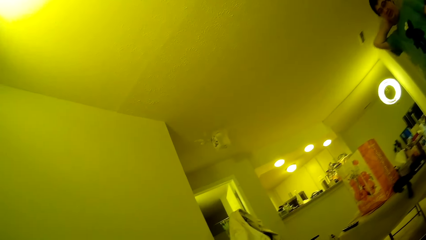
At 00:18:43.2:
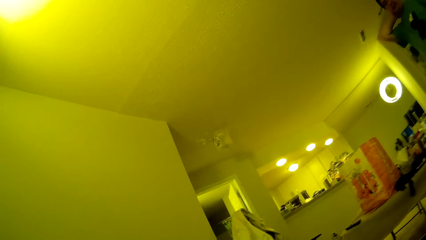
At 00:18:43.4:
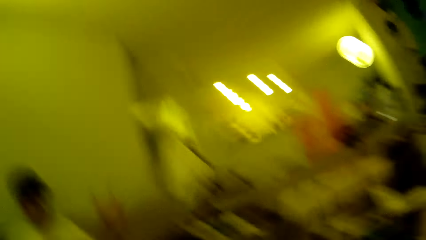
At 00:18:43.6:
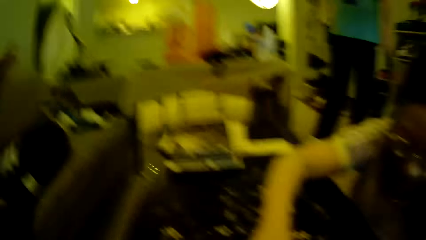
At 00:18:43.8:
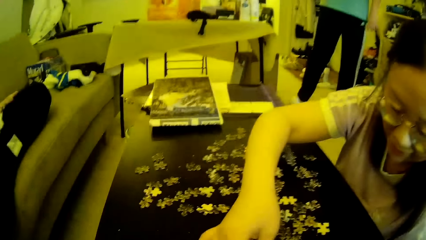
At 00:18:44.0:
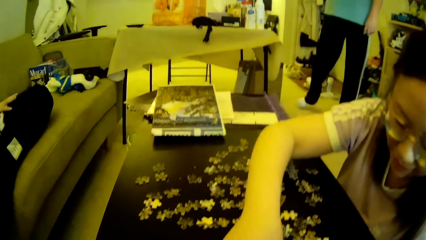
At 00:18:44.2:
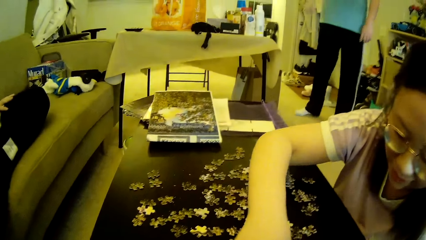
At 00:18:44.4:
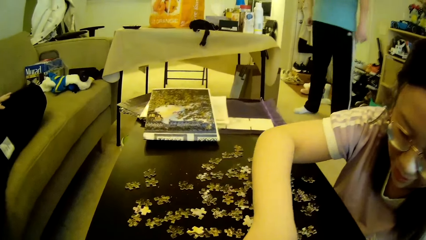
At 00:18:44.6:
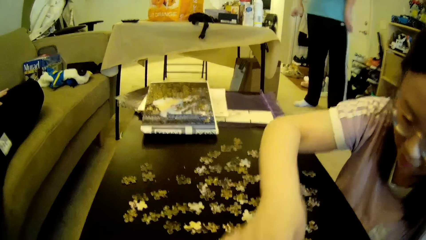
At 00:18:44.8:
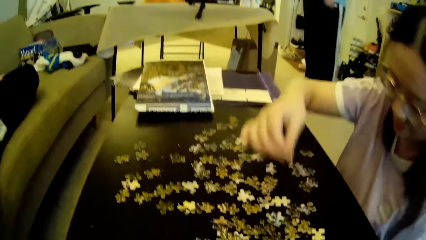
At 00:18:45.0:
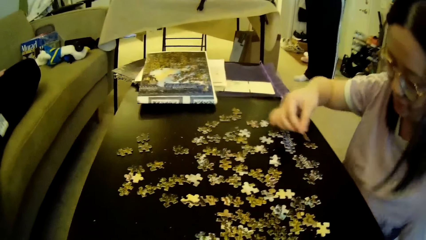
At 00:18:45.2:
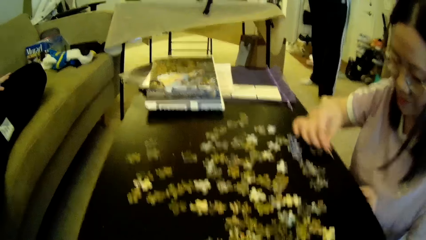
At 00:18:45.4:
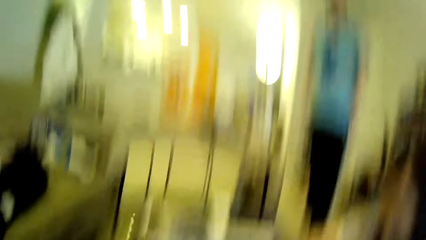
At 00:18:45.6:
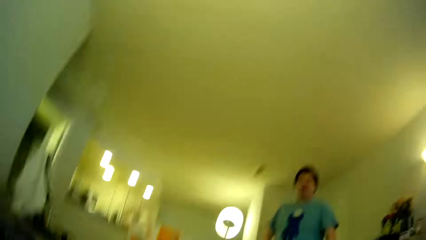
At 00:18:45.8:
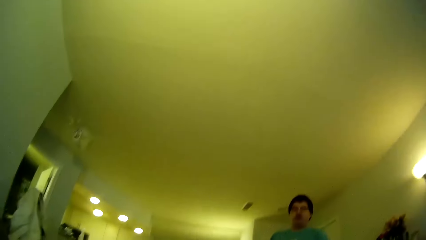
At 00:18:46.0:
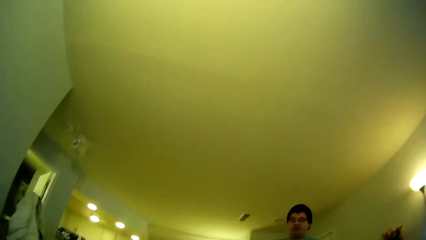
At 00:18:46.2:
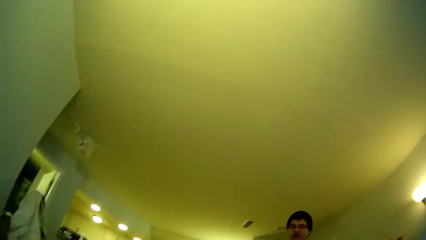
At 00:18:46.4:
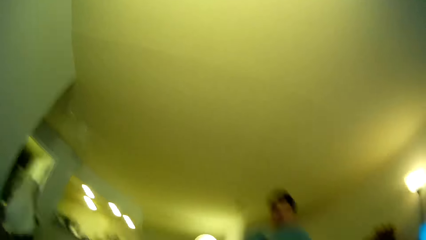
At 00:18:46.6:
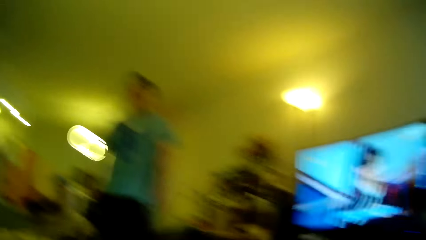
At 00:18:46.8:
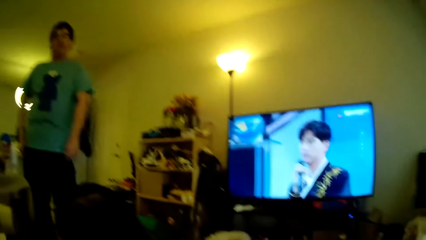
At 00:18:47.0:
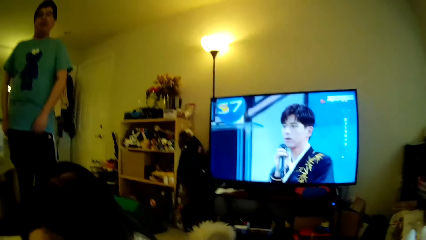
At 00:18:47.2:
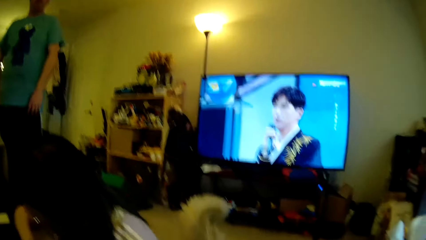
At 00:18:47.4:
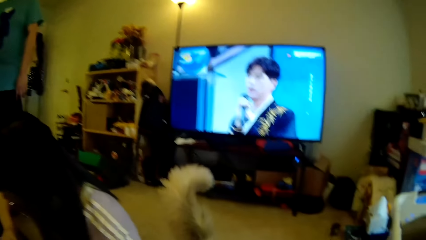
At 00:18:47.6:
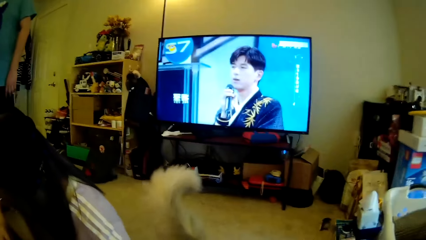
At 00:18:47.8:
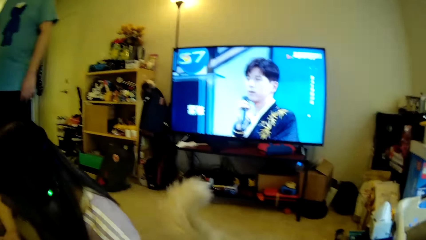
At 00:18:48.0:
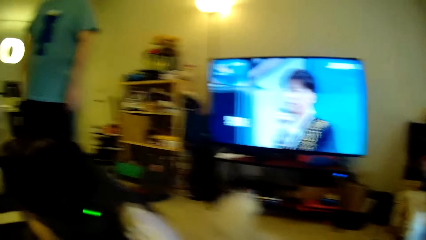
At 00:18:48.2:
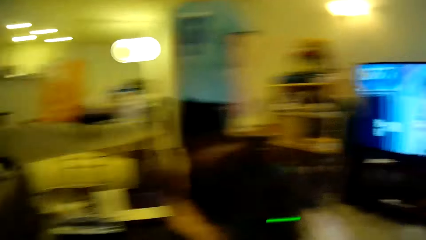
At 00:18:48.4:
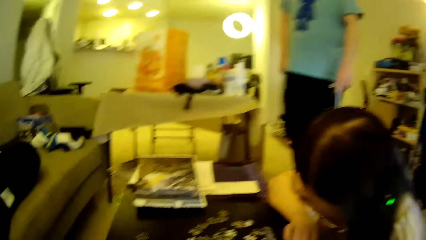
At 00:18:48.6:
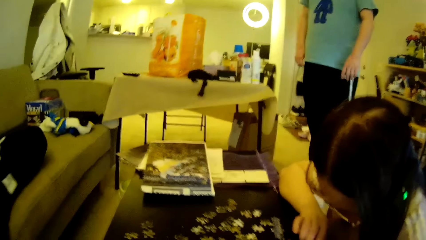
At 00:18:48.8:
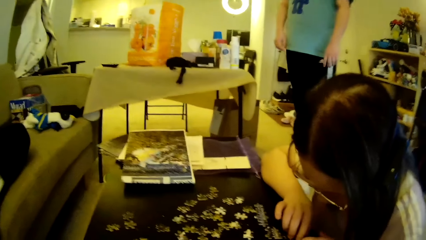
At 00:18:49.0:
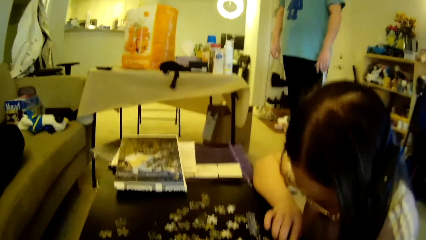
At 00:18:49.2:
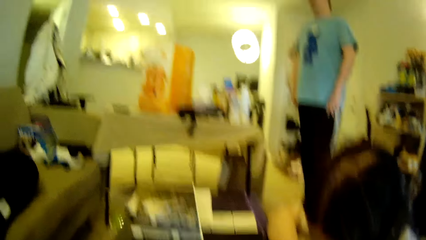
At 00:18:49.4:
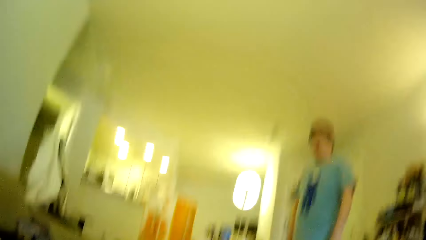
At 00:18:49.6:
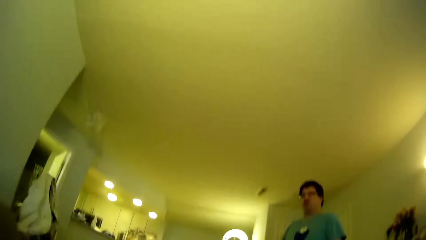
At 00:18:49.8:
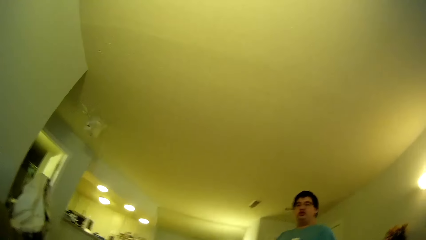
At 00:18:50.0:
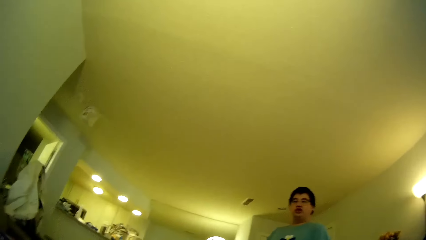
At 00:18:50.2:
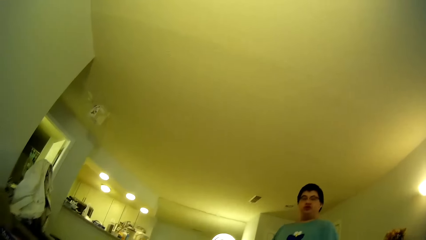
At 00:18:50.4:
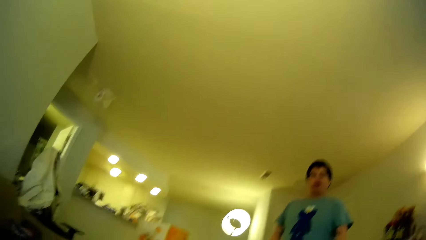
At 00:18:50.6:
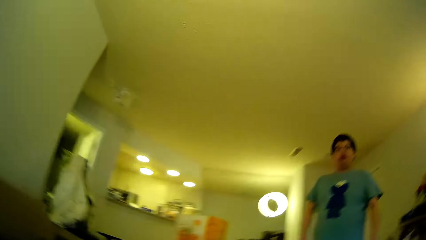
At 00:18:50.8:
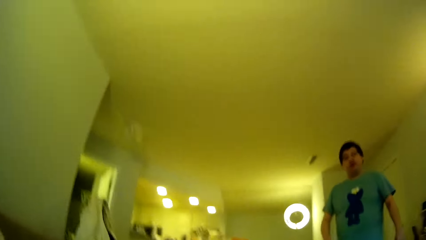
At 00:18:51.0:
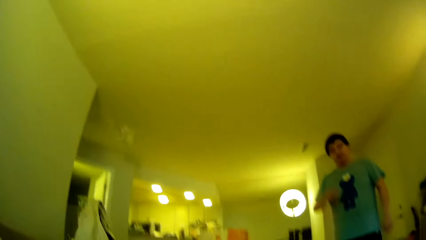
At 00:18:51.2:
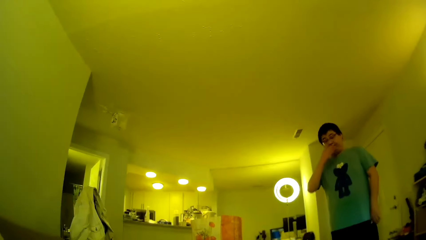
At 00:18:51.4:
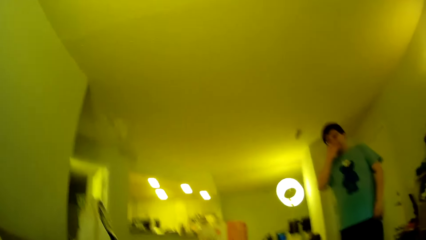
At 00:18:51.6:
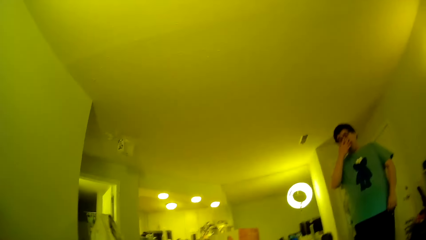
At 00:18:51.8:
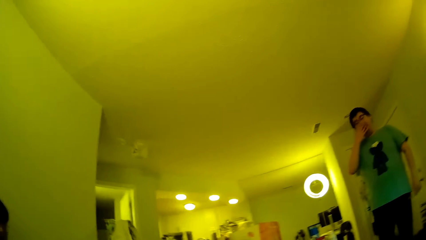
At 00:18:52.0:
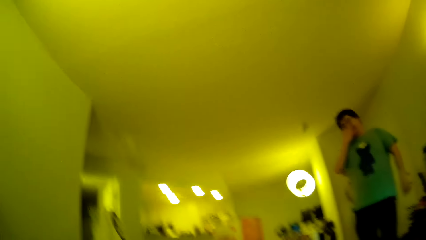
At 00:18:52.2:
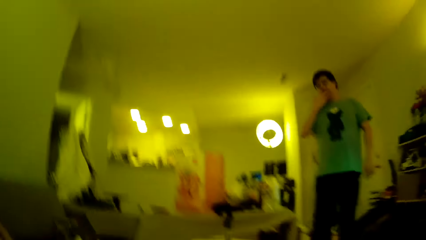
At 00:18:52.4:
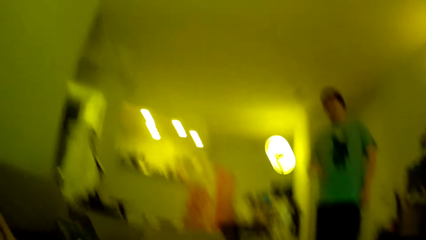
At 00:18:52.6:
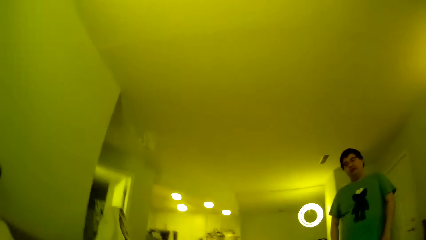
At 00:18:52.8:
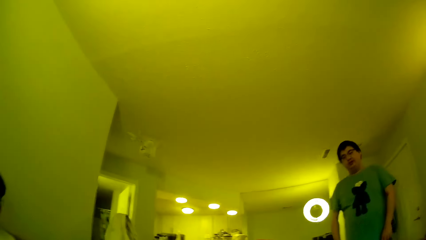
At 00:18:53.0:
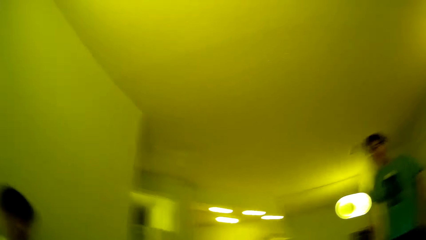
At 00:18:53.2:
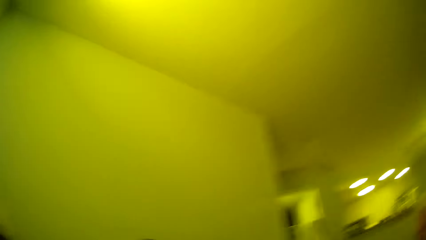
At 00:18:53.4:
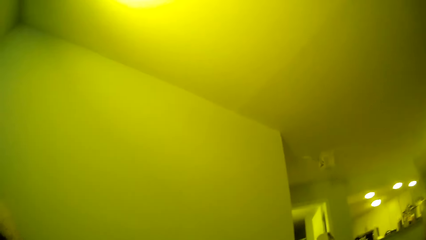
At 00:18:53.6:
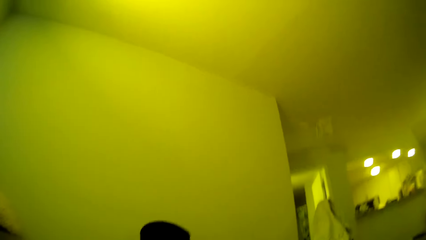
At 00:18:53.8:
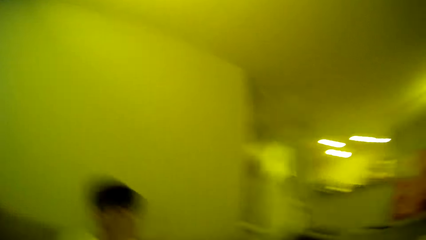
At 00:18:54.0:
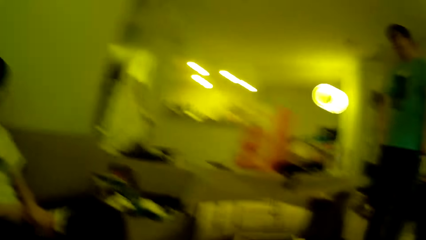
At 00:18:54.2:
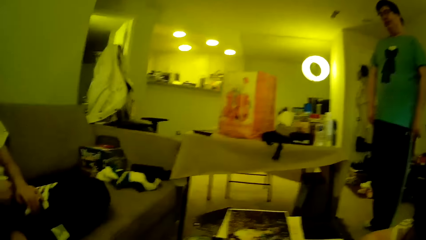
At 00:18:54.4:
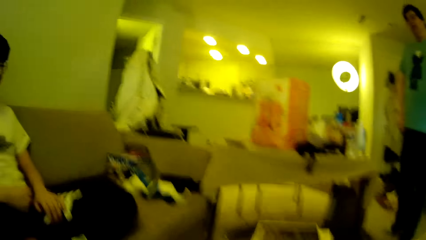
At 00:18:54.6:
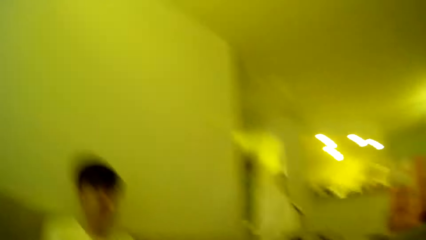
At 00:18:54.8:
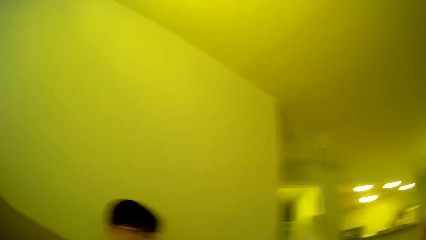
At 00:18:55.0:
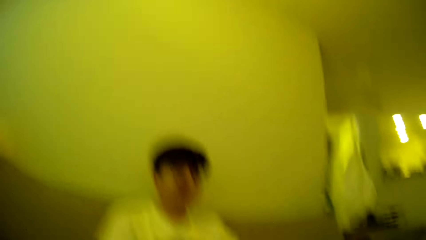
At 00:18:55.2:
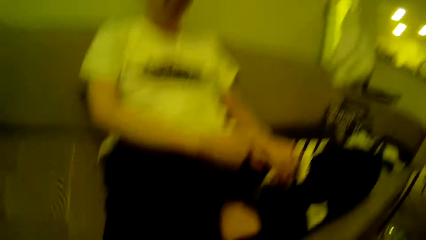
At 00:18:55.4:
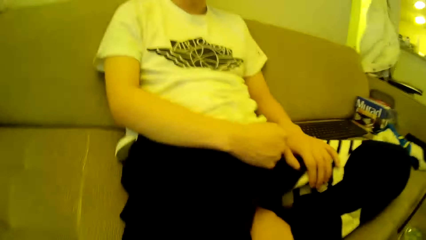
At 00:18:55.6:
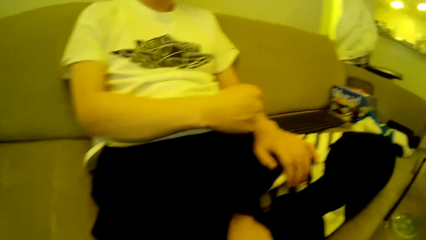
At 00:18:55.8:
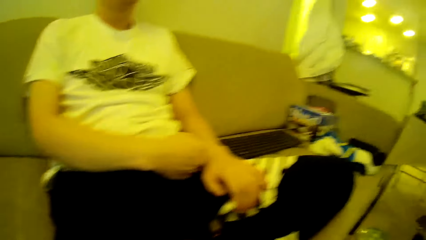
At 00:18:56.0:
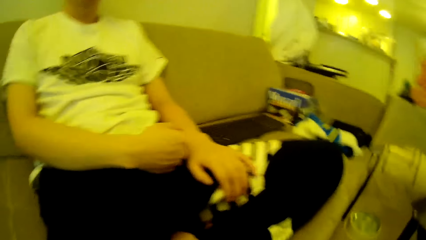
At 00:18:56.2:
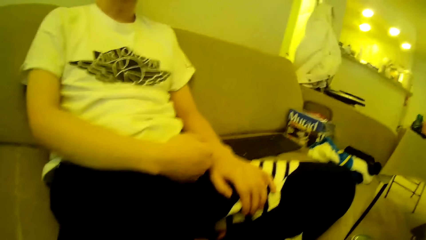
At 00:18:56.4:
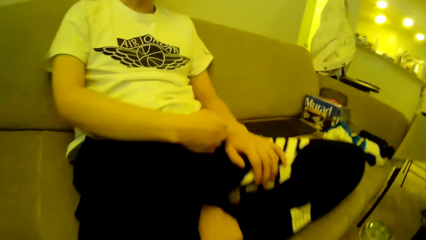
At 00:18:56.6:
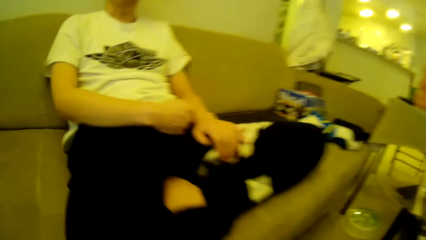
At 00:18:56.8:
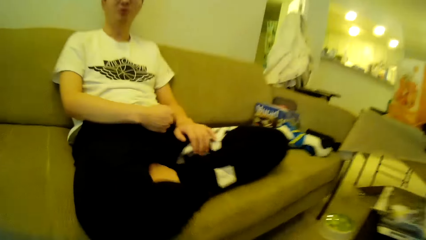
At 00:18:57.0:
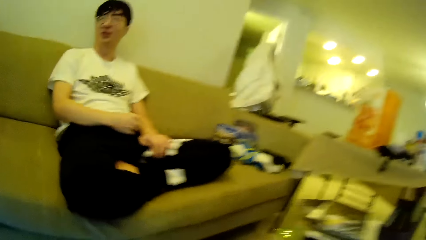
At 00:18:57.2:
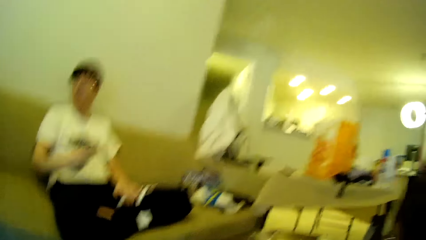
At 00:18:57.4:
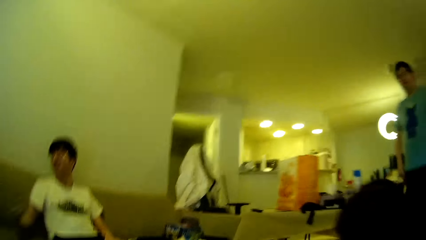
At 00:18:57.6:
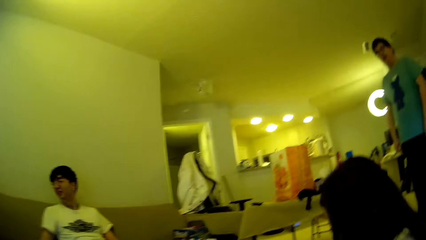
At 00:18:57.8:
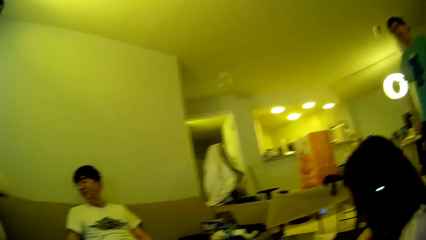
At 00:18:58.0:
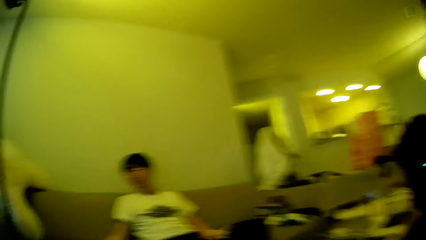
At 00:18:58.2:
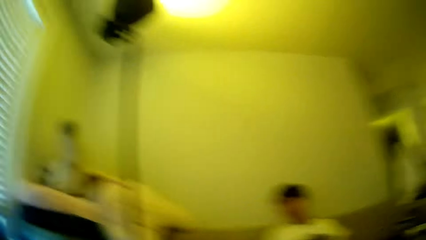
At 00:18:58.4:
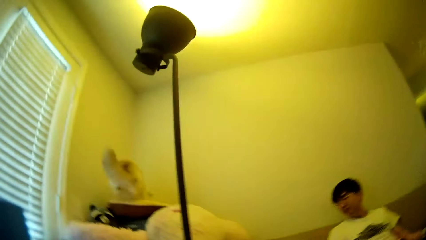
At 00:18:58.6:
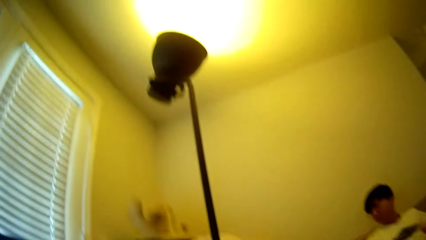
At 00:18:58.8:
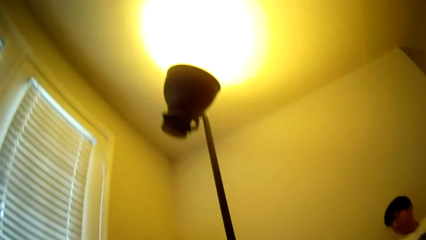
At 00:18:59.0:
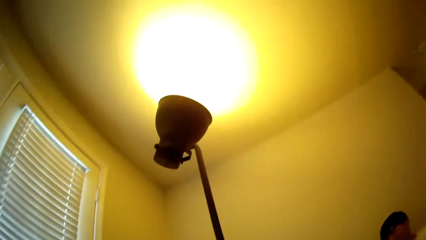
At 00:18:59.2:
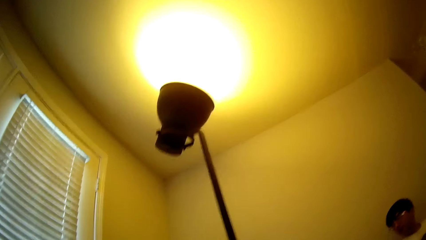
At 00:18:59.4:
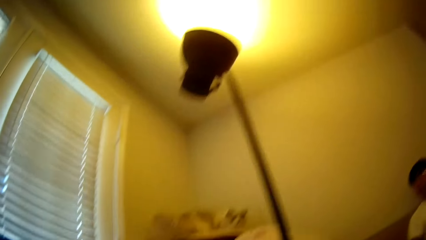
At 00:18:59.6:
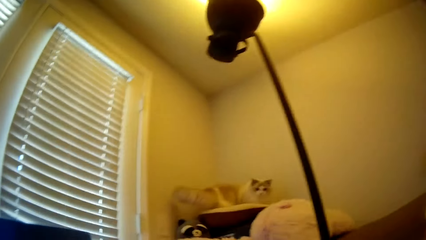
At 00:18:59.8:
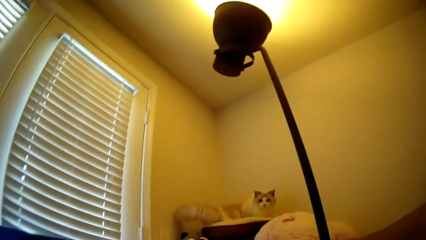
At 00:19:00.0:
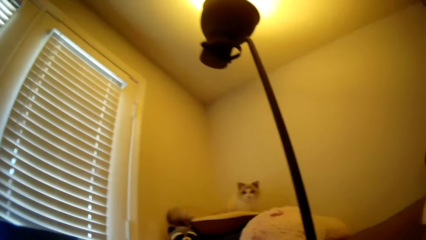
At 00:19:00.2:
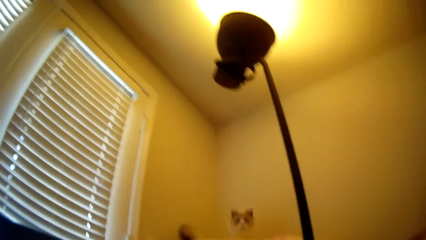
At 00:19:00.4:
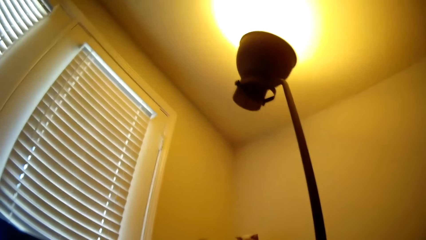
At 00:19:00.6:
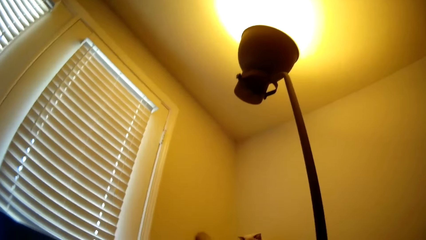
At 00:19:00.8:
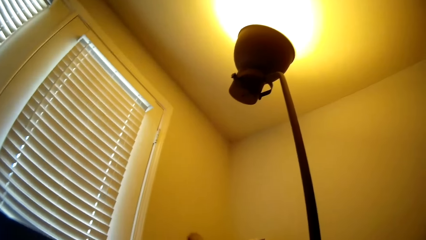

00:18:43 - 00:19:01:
A lady moves the model pieces. The camera wearer looks around, looks at the computer, and looks around in the house. A man wipes the face using a hand. Another man moves the hand. The camera wearer looks around. A third man moves the hand. The camera wearer looks around.
